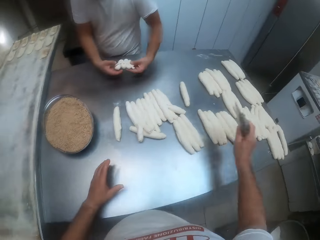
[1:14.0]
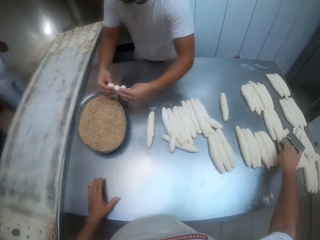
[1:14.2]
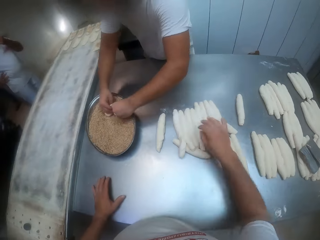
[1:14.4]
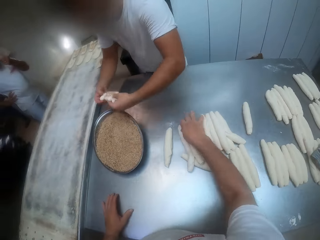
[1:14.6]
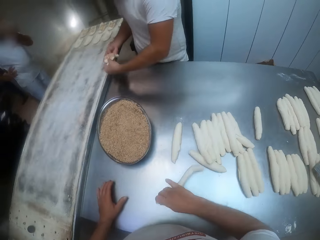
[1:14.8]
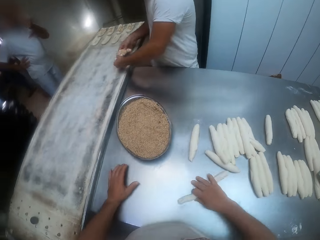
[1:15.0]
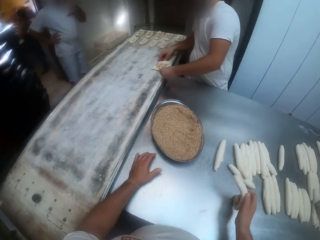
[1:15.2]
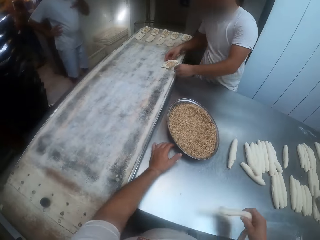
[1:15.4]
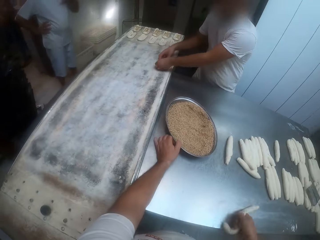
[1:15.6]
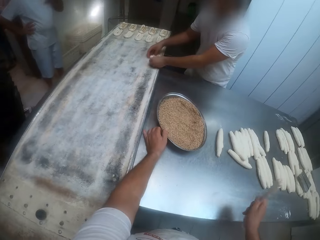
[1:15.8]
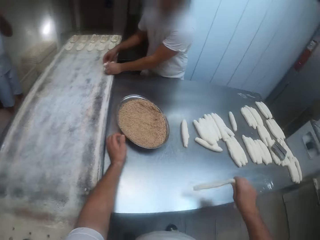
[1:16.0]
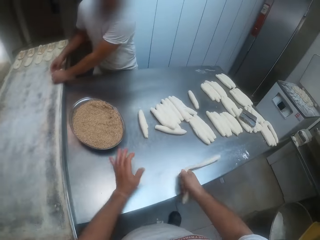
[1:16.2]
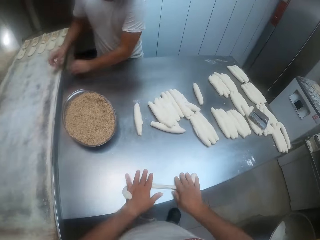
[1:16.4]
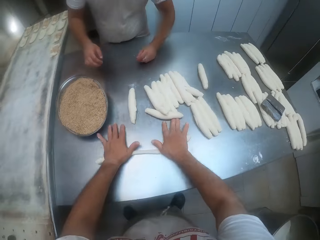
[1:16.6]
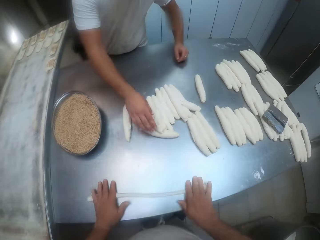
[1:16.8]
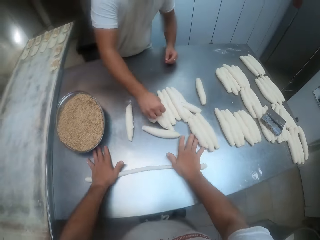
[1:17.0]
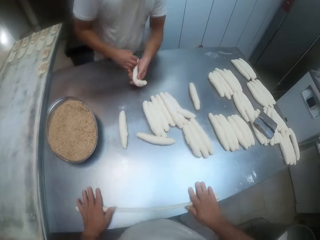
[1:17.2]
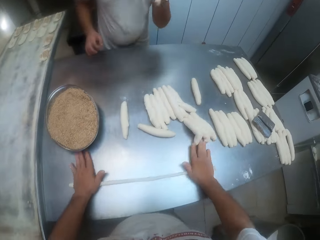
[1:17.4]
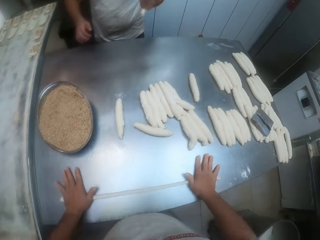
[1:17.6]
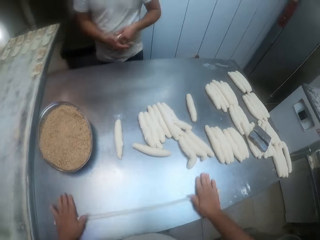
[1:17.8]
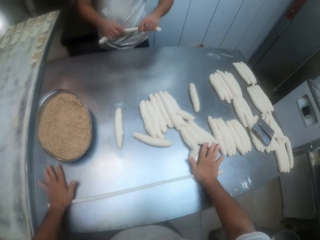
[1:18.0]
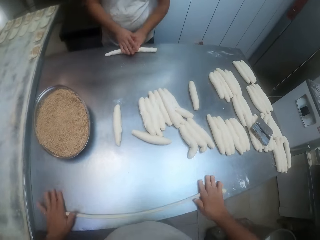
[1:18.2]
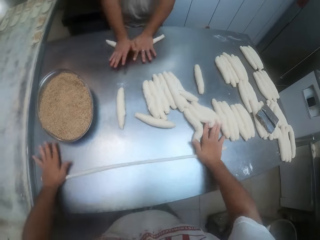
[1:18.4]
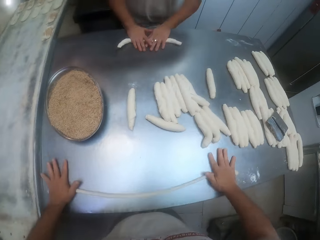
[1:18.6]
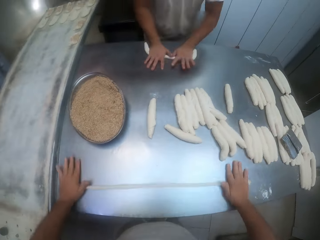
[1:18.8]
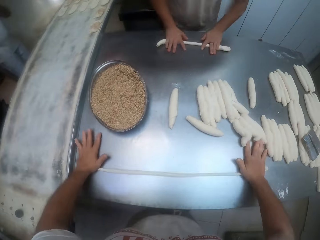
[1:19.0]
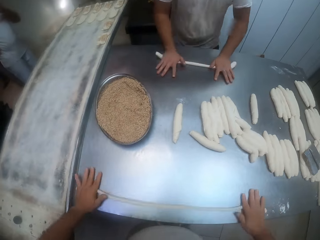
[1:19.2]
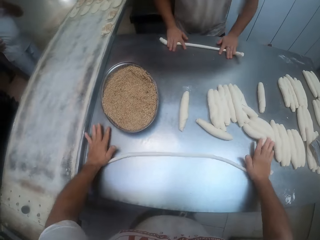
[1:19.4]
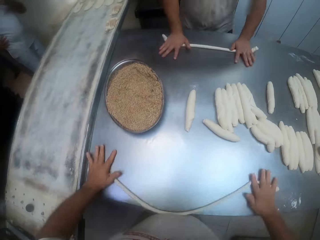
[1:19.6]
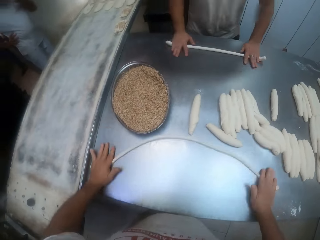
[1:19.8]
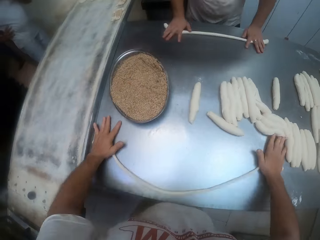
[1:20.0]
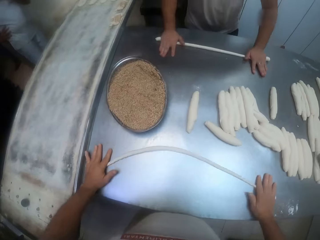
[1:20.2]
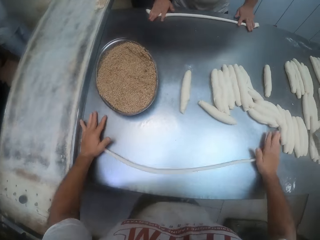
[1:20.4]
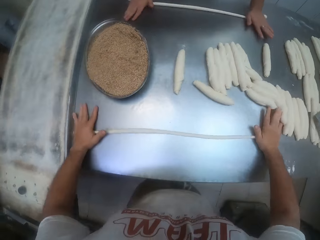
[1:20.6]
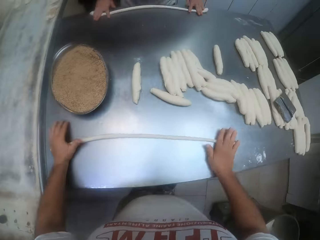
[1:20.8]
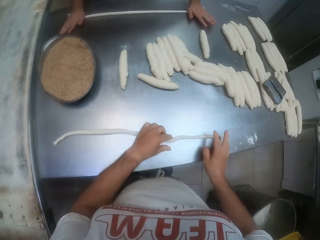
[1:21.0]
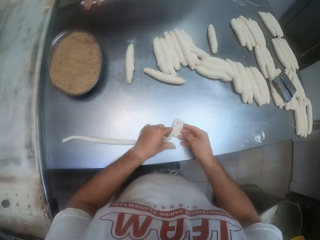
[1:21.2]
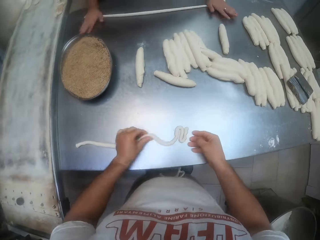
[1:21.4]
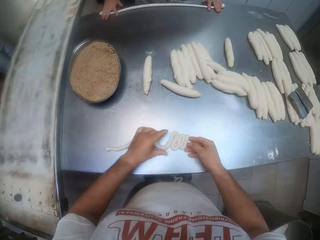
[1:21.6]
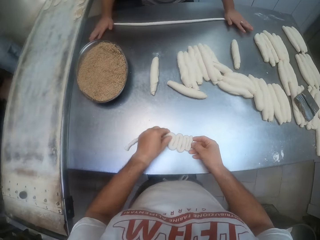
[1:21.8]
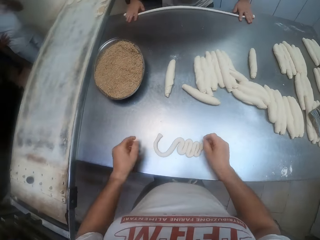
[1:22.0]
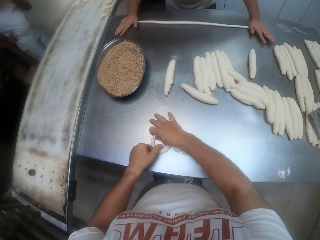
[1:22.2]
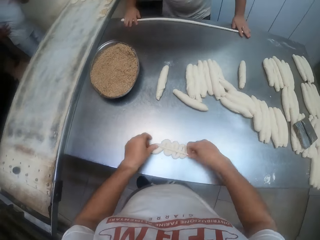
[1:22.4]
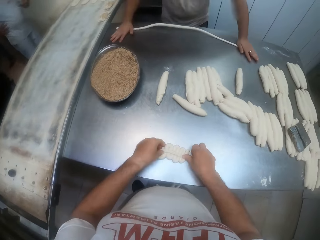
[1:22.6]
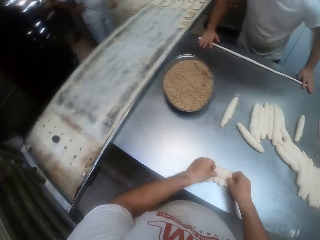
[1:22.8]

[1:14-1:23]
A man lifts the dough from the table with both hands. The camera wearer takes a cutter from the table with his left hand and transfers the cutter from his left hand to his right hand. He places the cutter on some doughs with his right hand. The man dips the dough into the tray of toppings with both hands. The camera wearer takes a dough from the table with his right hand. The man places the dough on a tray with both hands. The camera wearer shakes the dough with his right hand. He rolls the dough on the table with both hands. The man takes a dough from the table with his right hand and shakes the dough with his left hand. The man rolls the dough on the table with both hands.

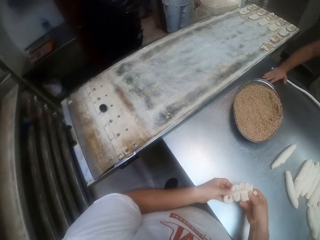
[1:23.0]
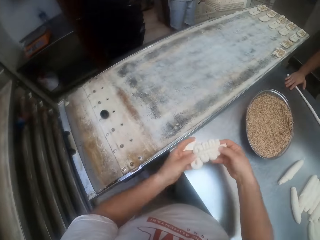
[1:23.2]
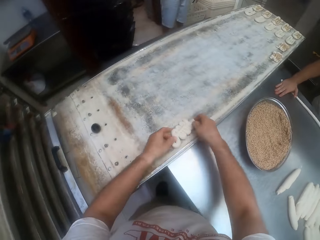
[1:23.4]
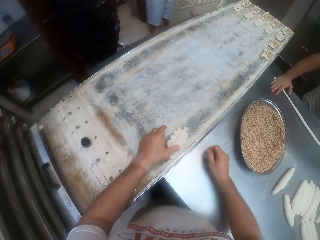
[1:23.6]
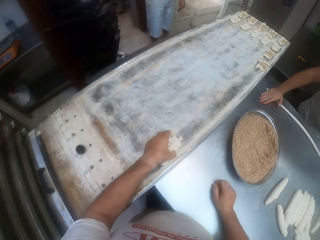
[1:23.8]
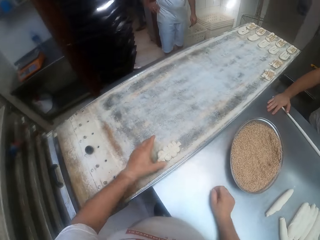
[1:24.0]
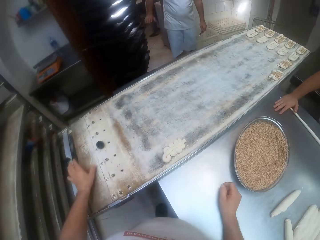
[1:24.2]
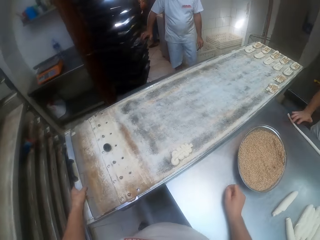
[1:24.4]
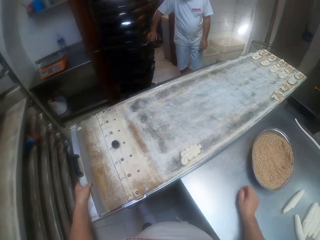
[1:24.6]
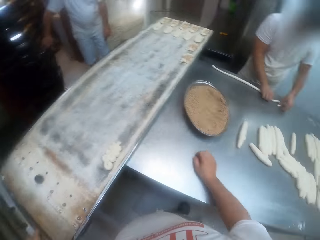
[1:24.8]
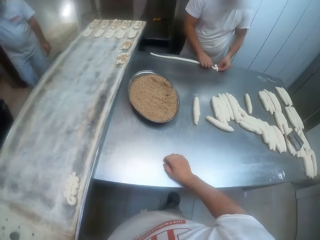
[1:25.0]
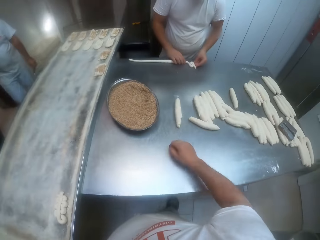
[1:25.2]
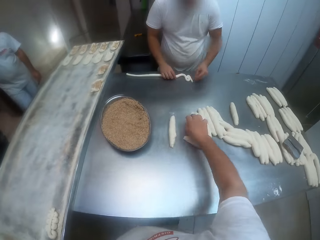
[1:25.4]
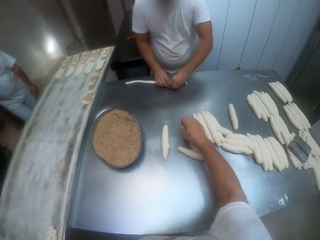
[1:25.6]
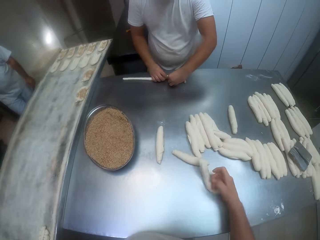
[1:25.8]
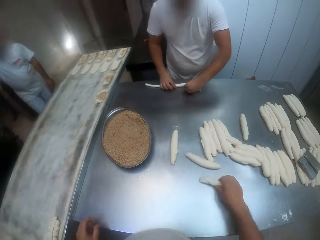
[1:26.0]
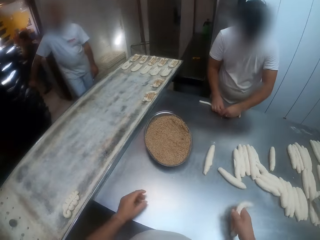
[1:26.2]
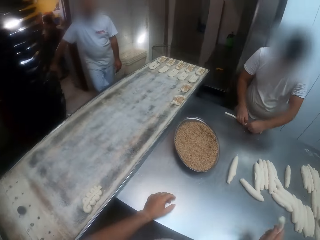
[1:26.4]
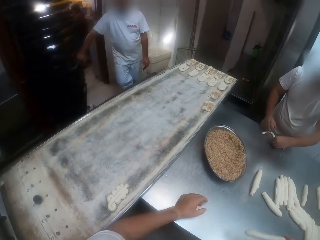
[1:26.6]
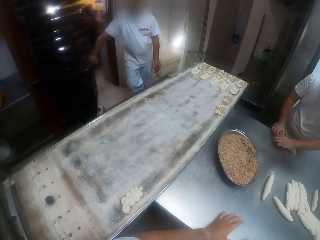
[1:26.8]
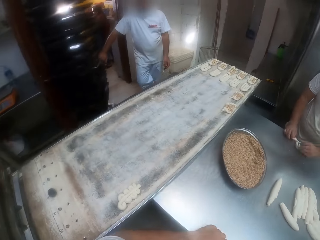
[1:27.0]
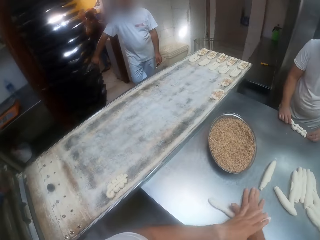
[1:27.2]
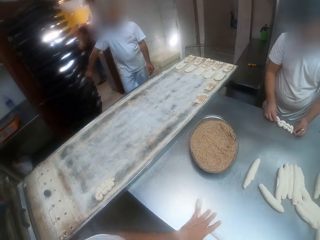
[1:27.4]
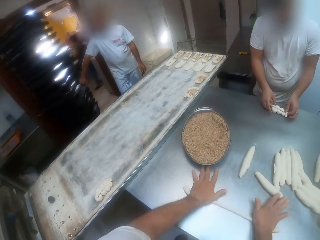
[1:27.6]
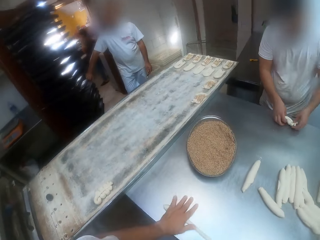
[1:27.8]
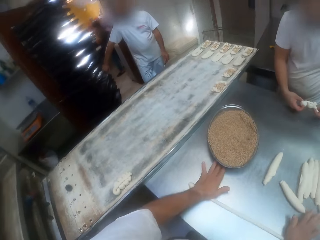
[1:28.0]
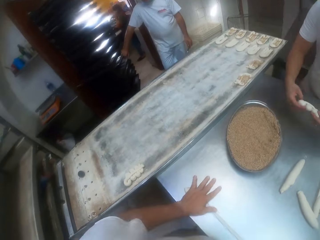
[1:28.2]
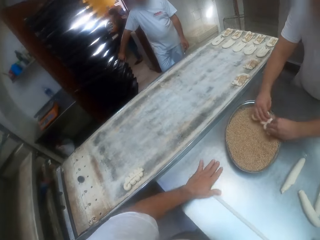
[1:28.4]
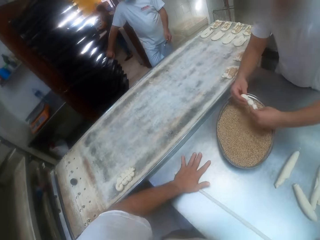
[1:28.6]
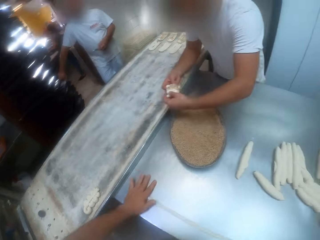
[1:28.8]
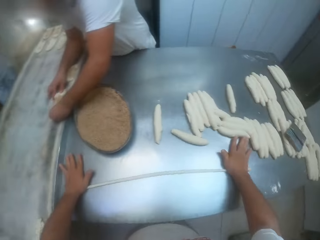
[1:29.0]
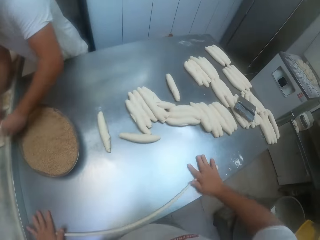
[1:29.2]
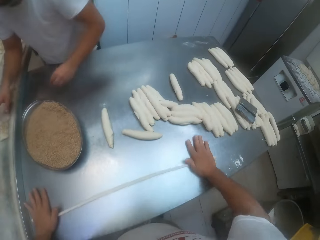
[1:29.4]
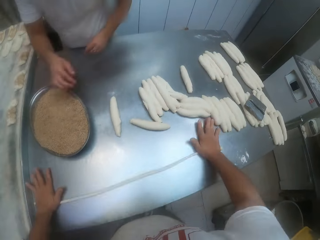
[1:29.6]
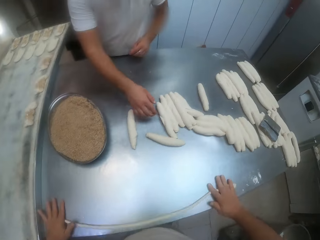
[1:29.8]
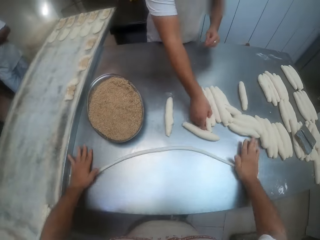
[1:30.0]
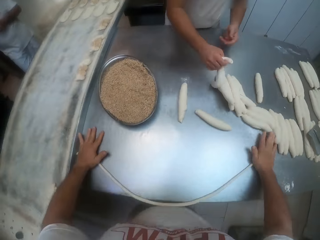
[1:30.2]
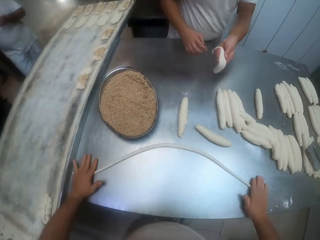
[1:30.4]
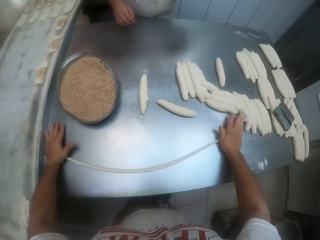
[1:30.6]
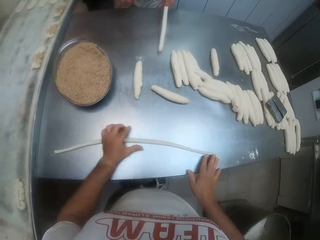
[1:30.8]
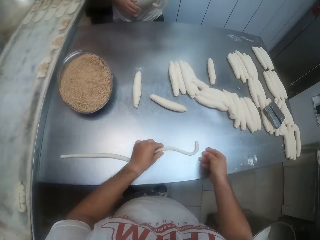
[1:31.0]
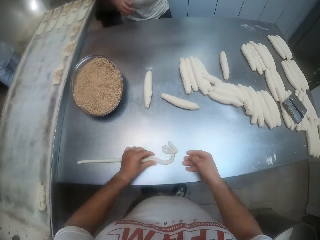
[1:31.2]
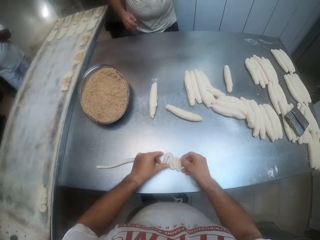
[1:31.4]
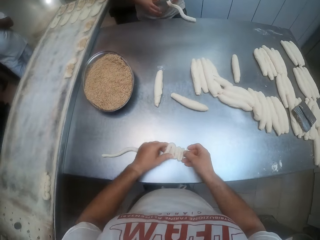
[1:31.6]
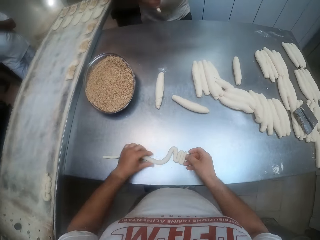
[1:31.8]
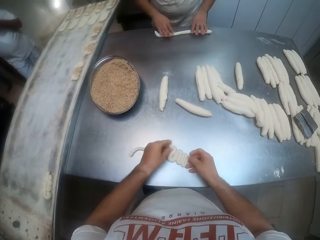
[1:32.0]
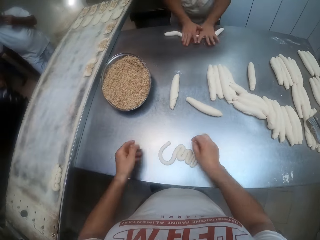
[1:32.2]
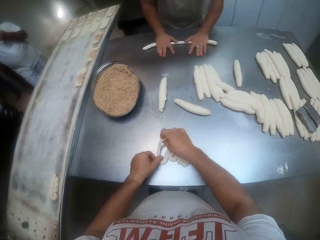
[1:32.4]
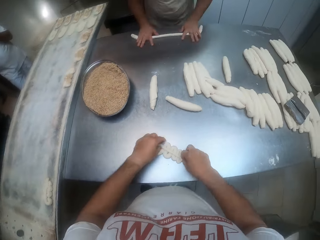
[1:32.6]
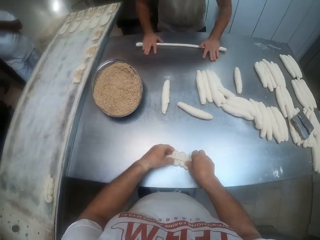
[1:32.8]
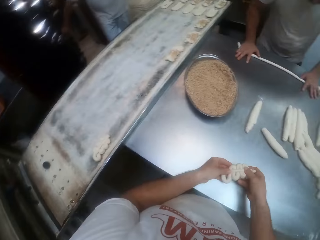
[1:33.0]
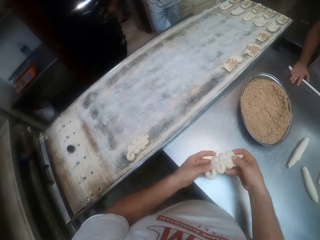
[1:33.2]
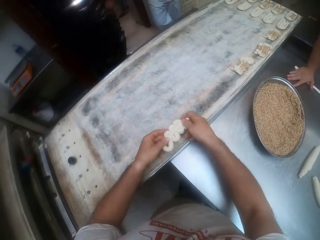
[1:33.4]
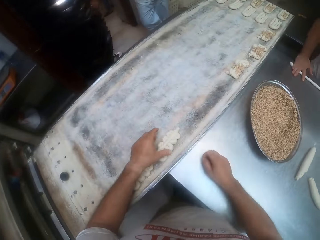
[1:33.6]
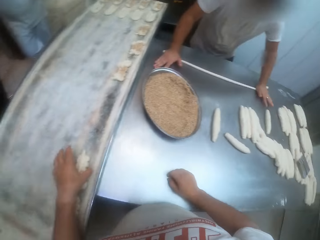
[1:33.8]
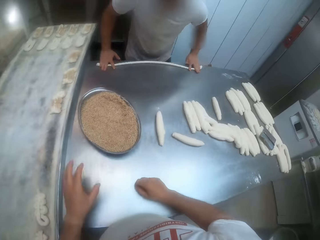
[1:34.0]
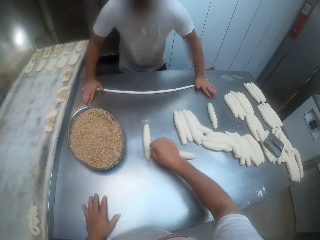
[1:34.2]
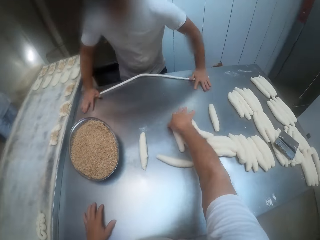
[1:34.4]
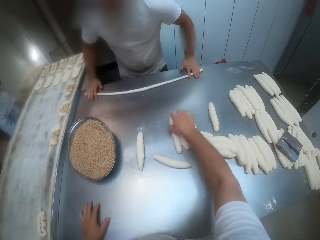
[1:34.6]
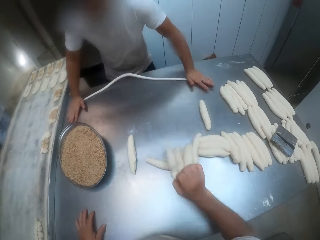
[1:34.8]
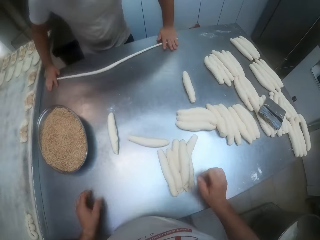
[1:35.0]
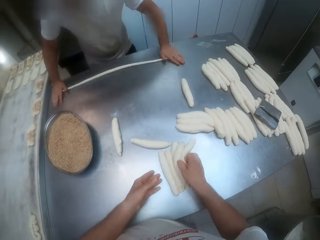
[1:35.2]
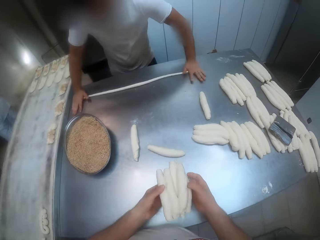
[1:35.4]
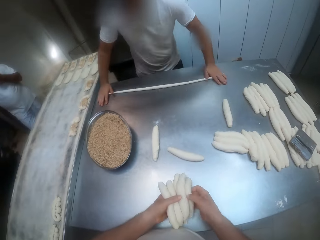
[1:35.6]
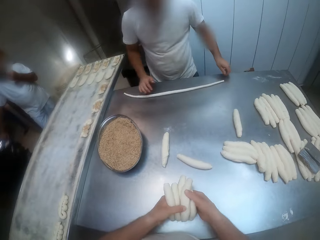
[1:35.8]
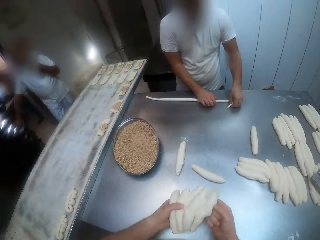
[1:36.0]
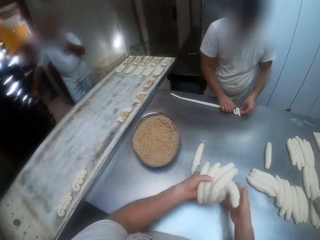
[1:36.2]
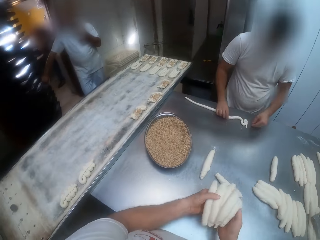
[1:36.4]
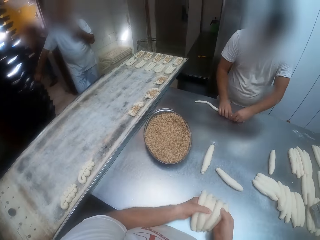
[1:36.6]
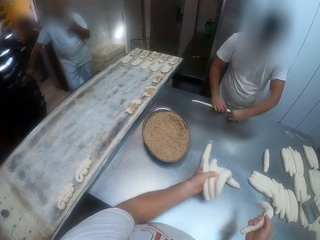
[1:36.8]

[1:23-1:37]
The camera wearer lifts the dough from the table with both hands. He places the dough on the tray with both hands. A man touches the door with his right hand. The camera wearer moves the tray. He takes a dough from the table with his right hand. He shakes the dough with his right hand. He rolls the dough on the table with both hands. Another man lifts the dough from the table with both hands. He dips the dough into the tray of toppings with both hands. He places the dough on the tray with both hands. He takes a dough from the table with his right hand. He shakes the dough with his left hand. He rolls the dough on the table with both hands. The camera wearer lifts the dough from the table with both hands. He places the dough on the tray with both hands. He takes some doughs from the table with his right hand.
